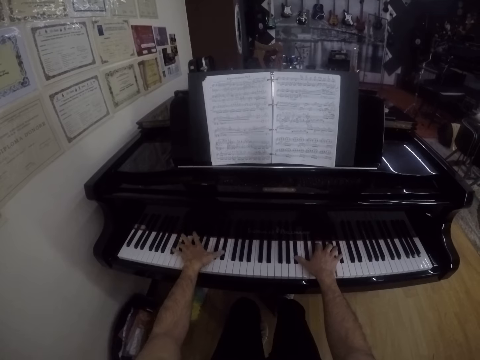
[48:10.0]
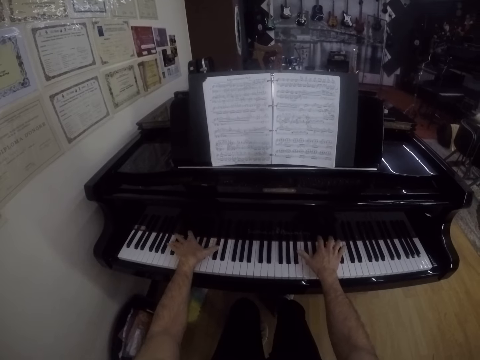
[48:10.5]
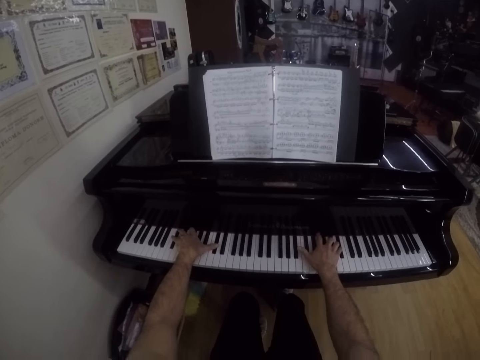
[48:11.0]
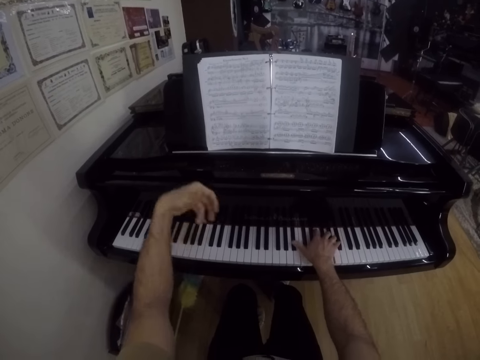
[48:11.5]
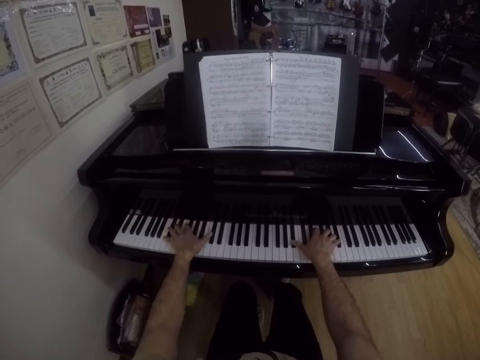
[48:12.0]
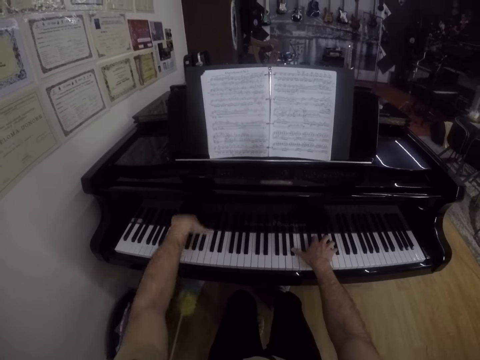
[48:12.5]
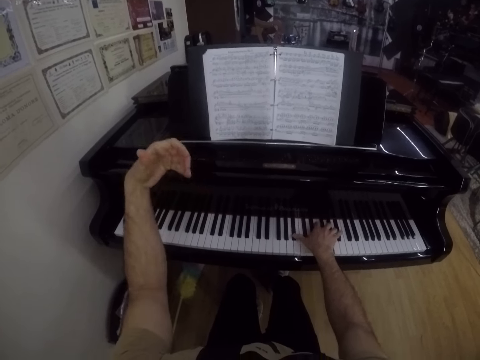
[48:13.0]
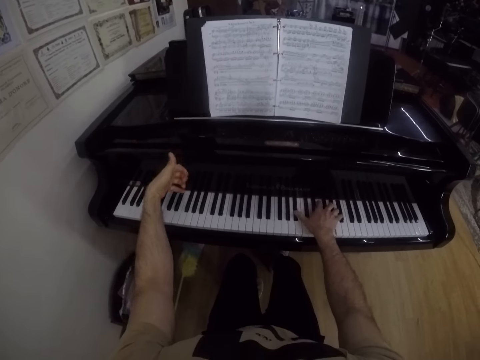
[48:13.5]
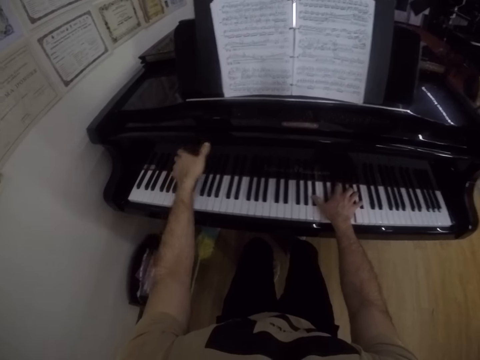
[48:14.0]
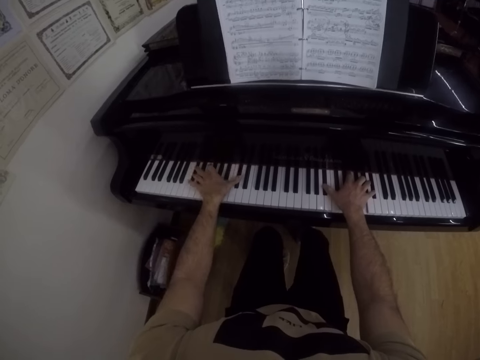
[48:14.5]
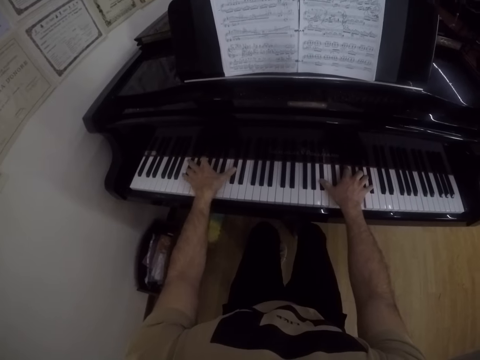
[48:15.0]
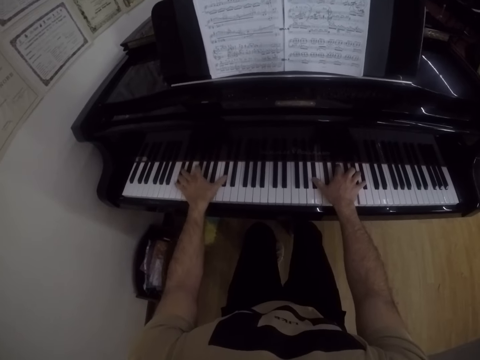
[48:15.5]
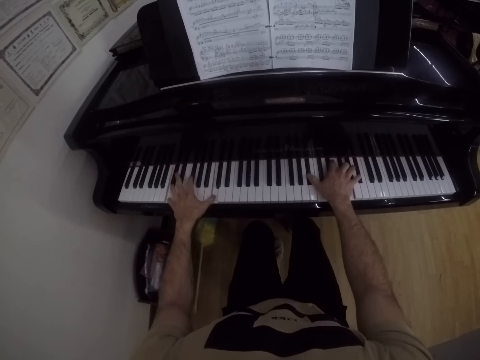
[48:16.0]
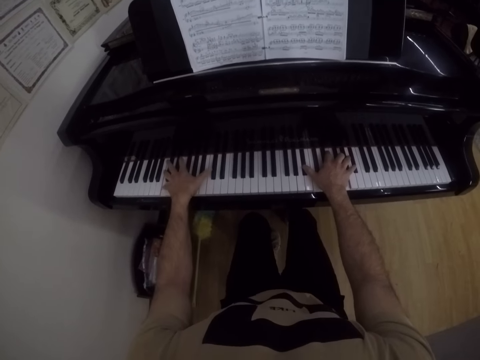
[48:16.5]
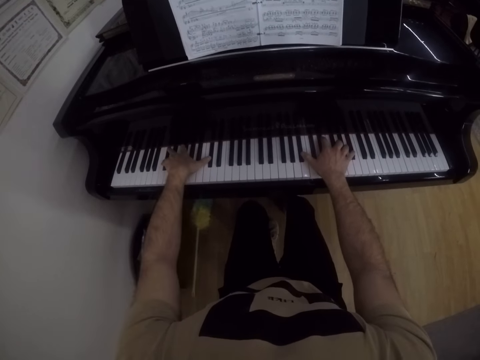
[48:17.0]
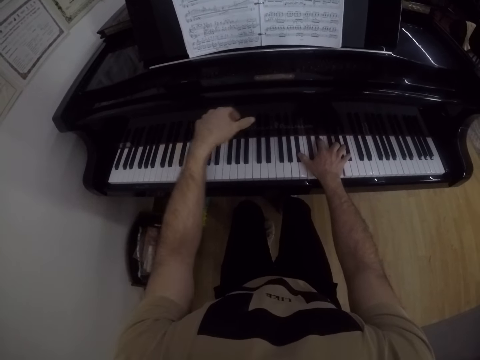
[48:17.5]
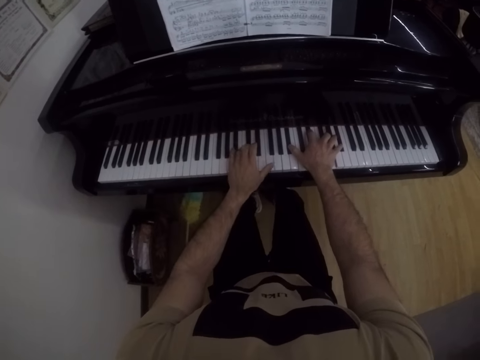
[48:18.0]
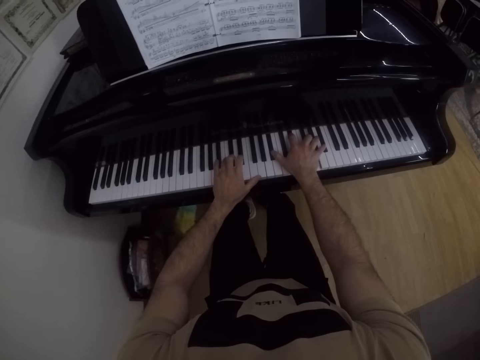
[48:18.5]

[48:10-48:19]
The camera wearer gesticulates with his left hand and plays the grand piano with his right hand. He lifts the left hand from the keyboard. He plays the grand piano with both hands.

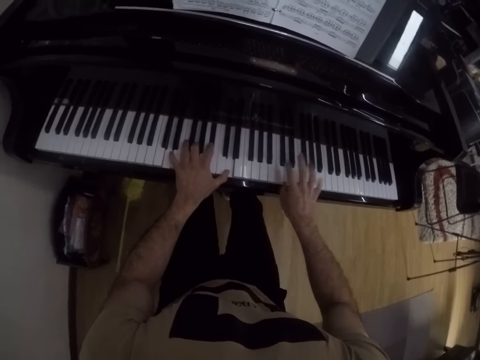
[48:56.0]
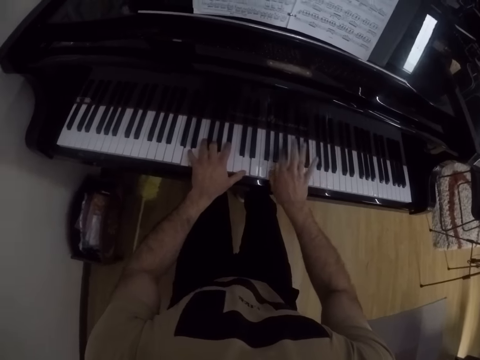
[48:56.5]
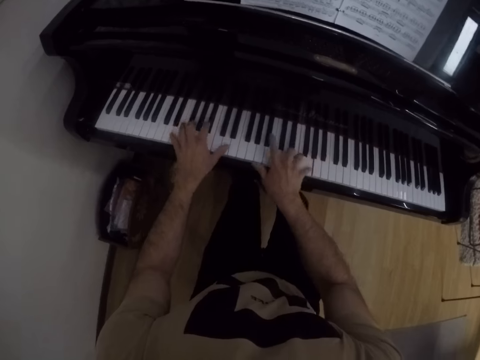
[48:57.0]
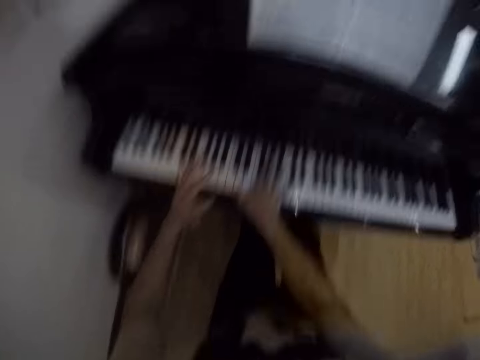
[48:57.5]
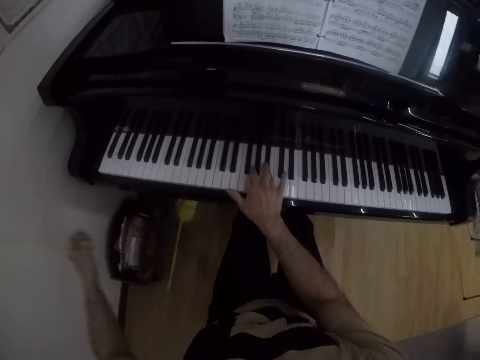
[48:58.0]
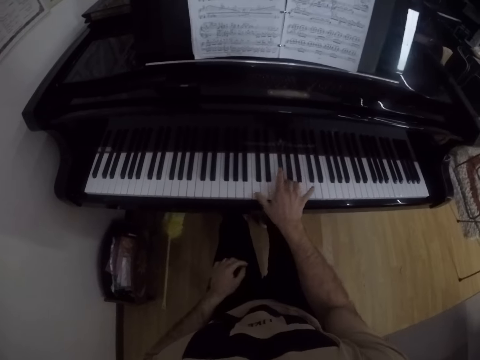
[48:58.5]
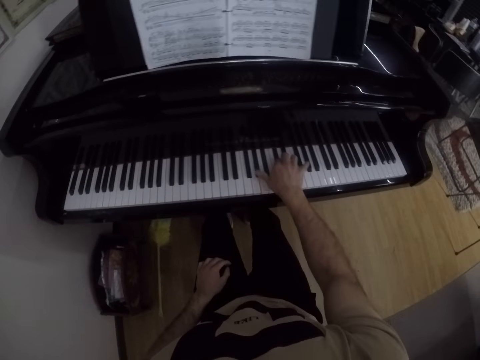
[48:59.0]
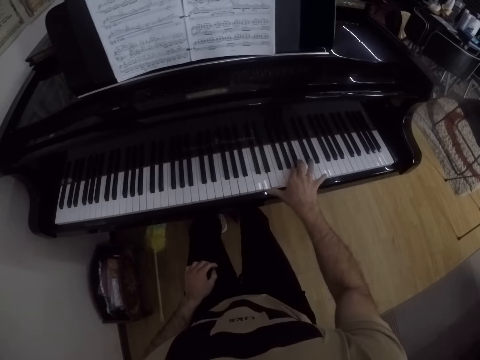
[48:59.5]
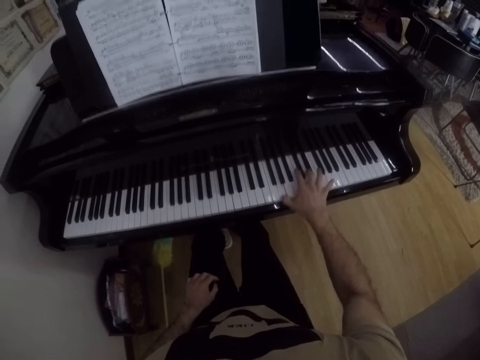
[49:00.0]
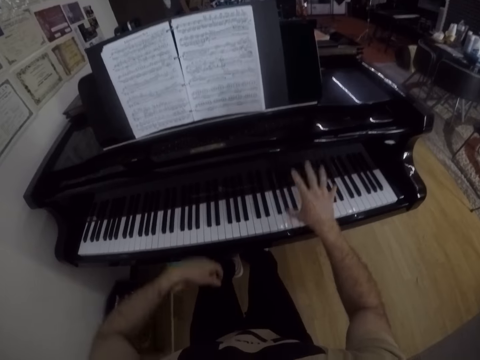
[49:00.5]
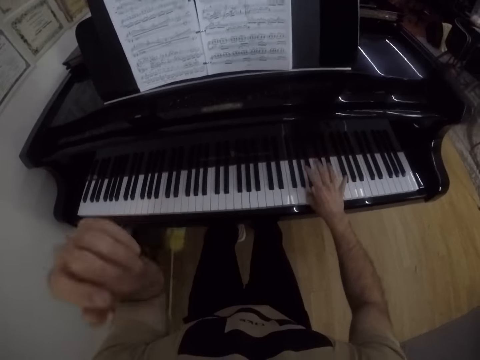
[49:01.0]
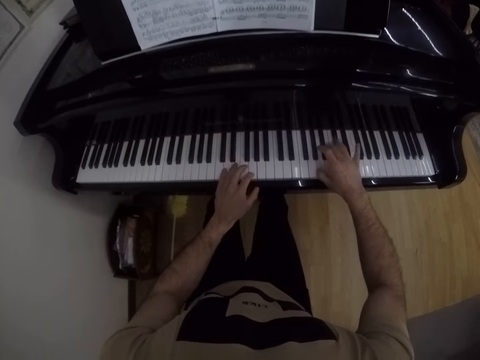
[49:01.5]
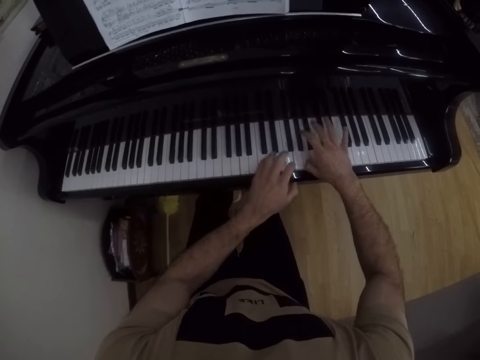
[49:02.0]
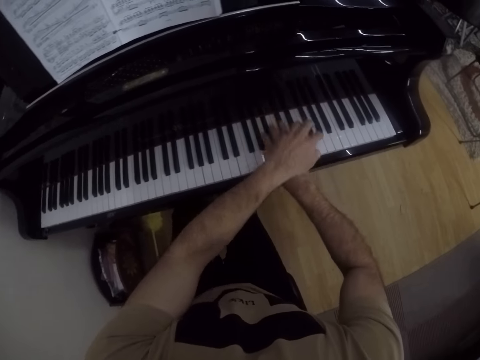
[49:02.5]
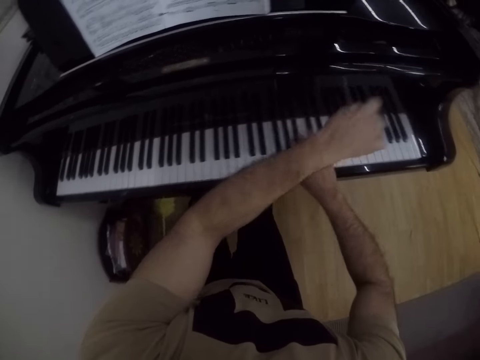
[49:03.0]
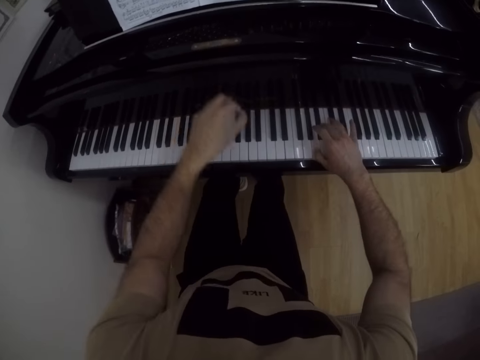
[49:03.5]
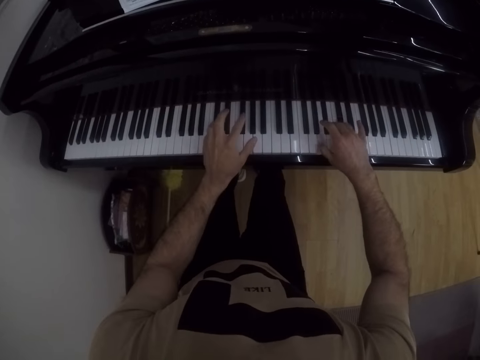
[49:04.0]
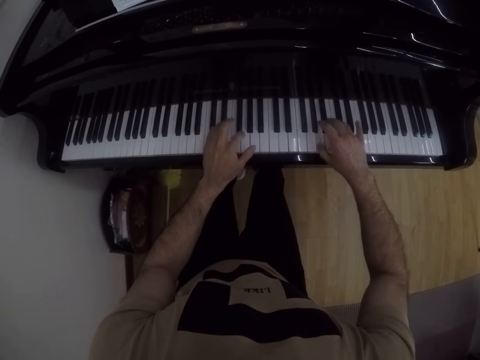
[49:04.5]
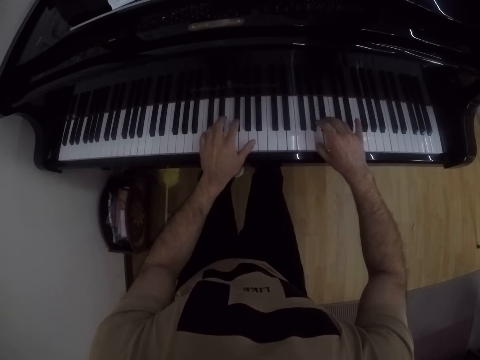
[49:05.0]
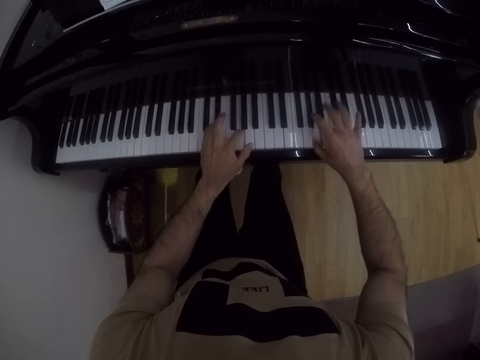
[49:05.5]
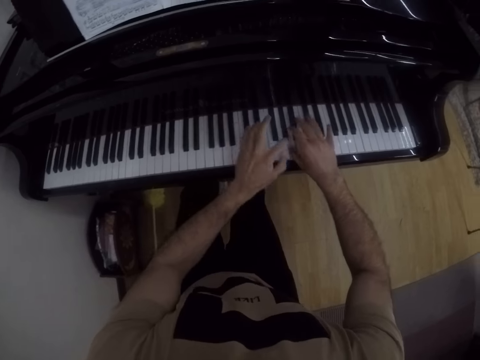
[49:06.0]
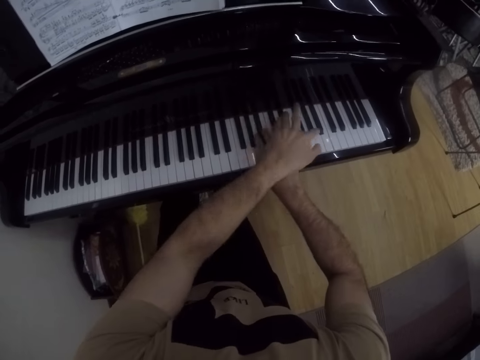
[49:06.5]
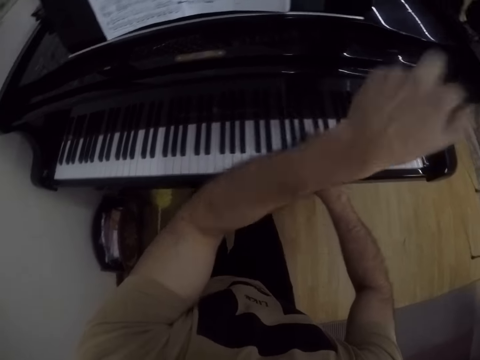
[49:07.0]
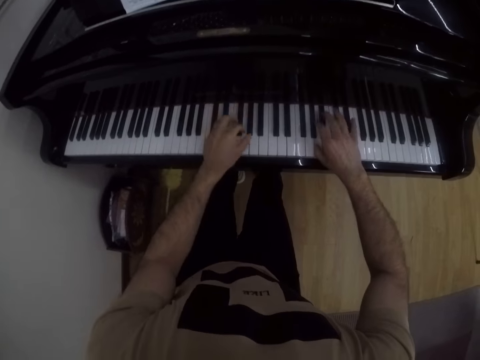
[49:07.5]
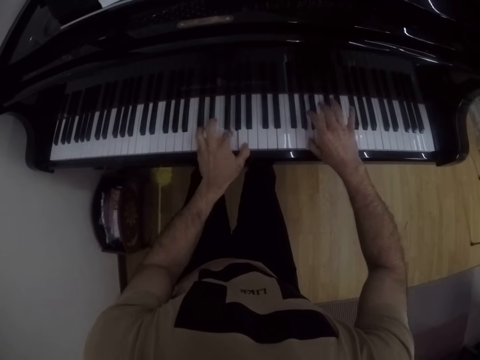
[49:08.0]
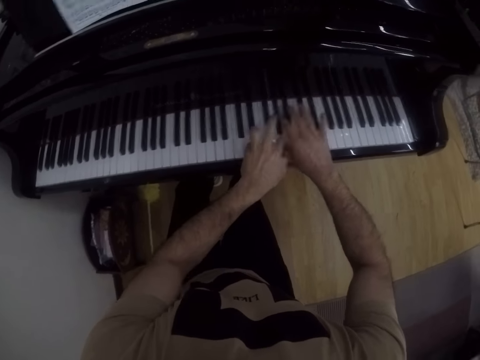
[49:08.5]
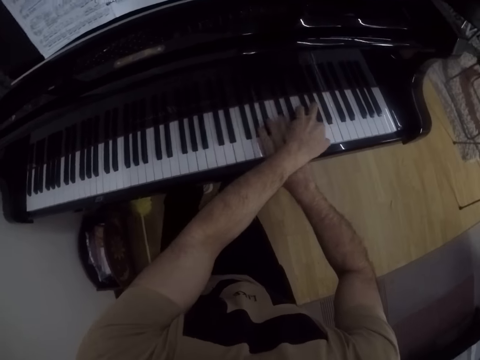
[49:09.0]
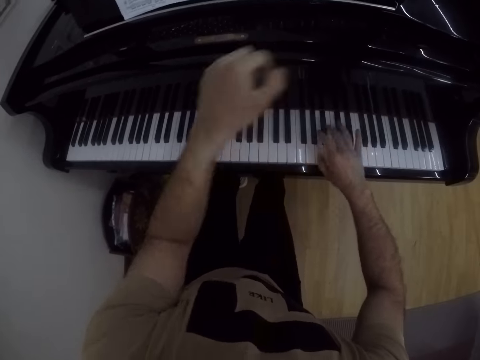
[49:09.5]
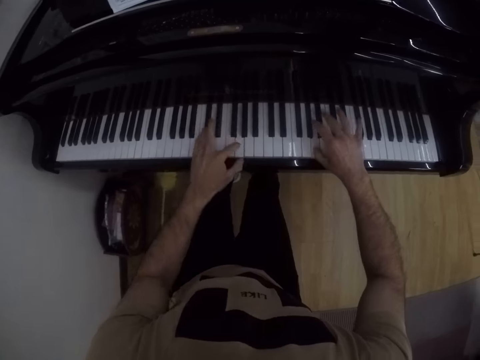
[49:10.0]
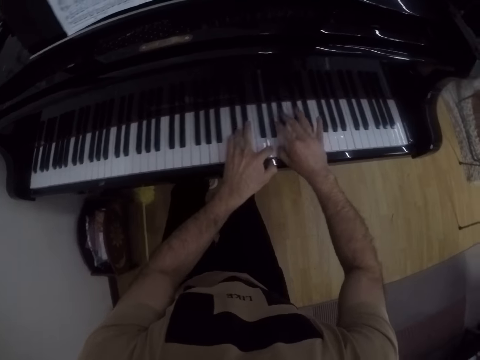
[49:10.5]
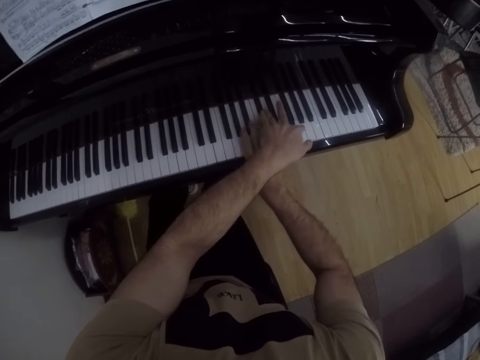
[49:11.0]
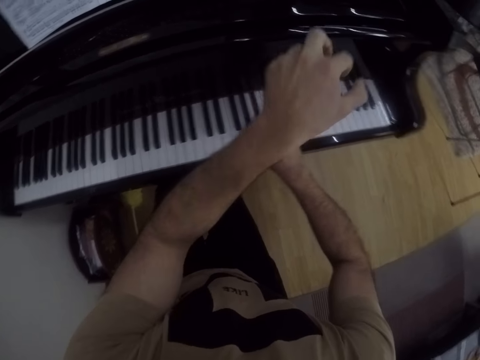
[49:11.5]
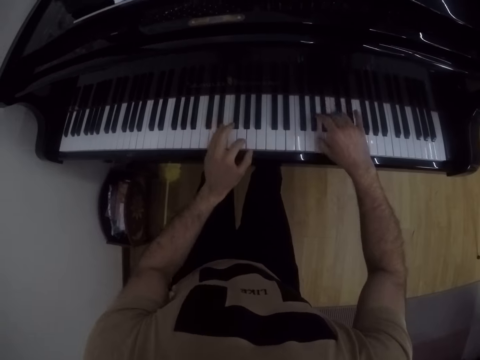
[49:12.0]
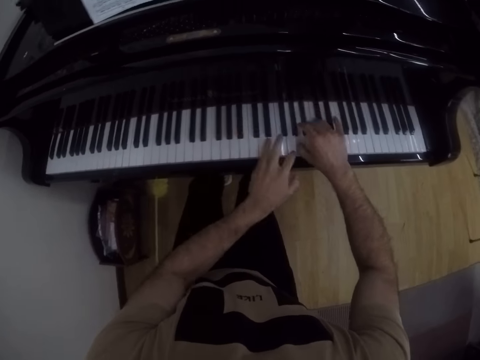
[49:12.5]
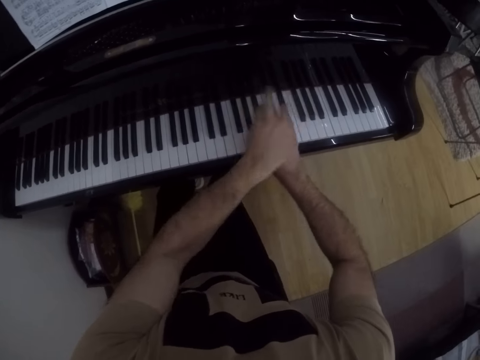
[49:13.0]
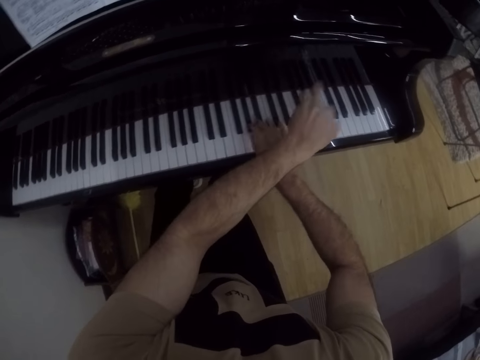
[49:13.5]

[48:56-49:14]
The camera wearer plays the grand piano with his right hand. He moves the left hand from the keyboard. He drops his left hand on his left thigh. He gesticulates with his left hand. He plays the grand piano with both hands. He lifts the left hand over the keyboard. He lifts the left hand. He plays the keyboard with both hands.
